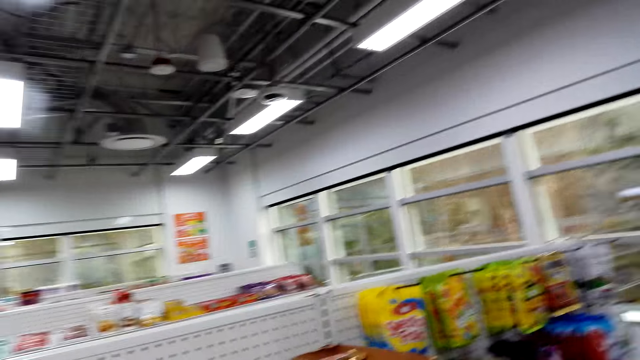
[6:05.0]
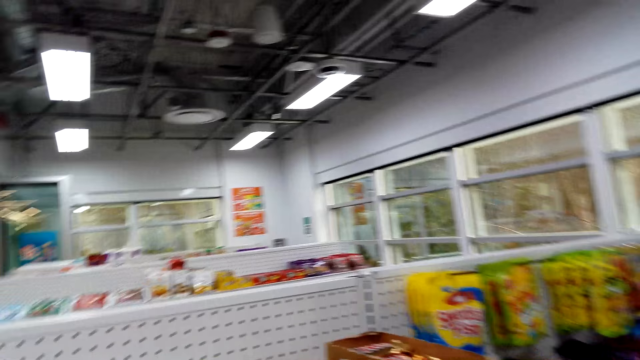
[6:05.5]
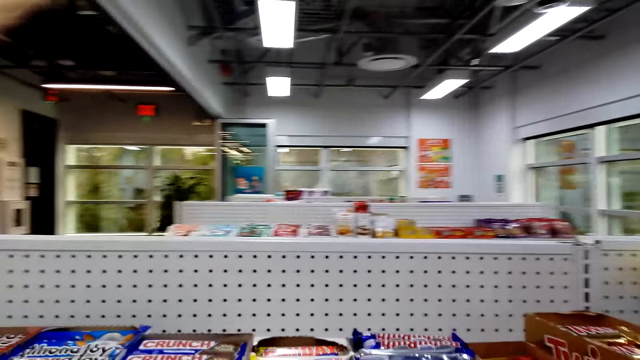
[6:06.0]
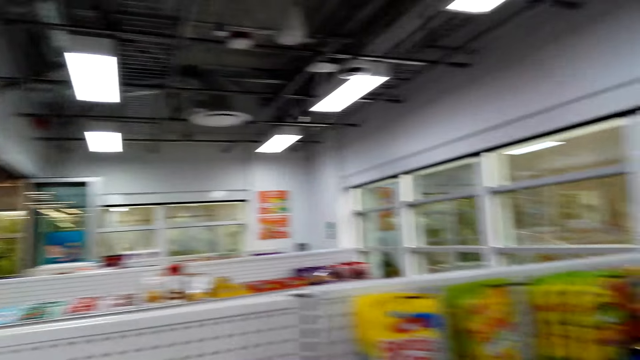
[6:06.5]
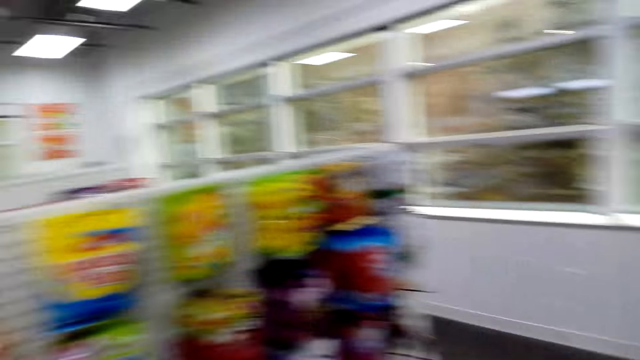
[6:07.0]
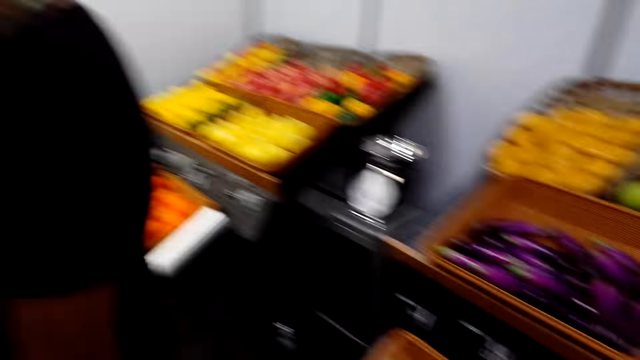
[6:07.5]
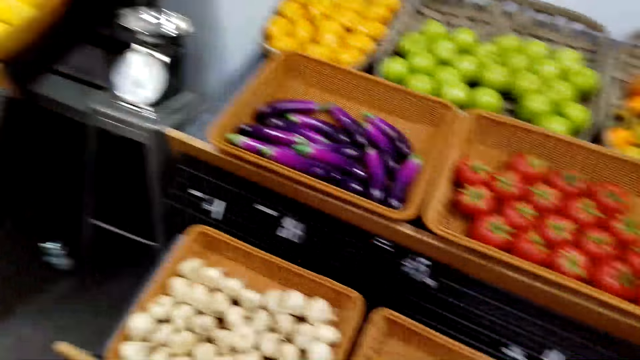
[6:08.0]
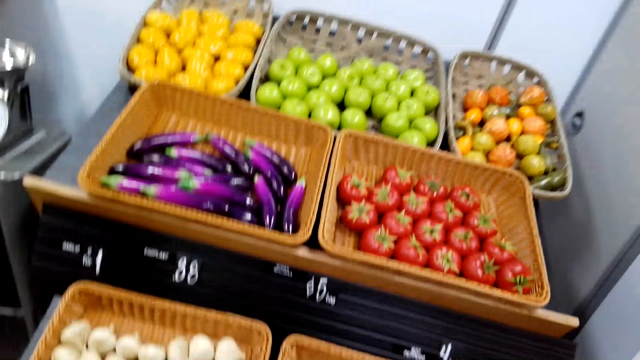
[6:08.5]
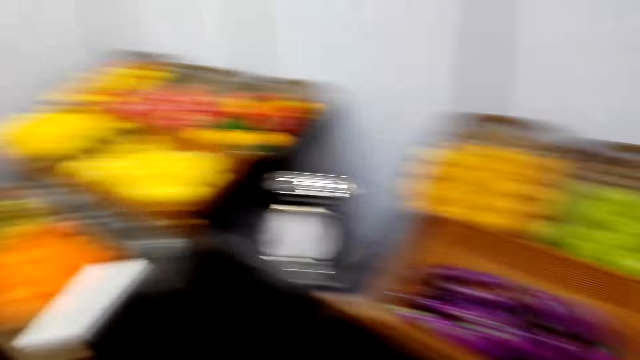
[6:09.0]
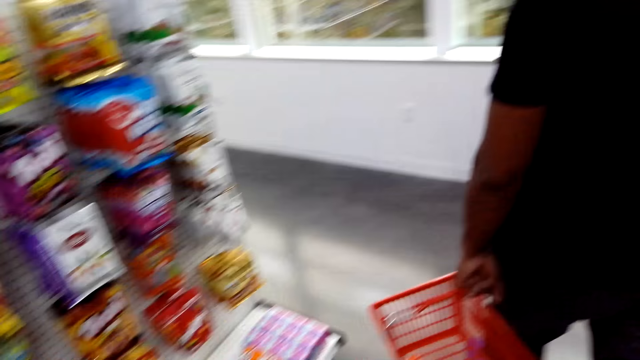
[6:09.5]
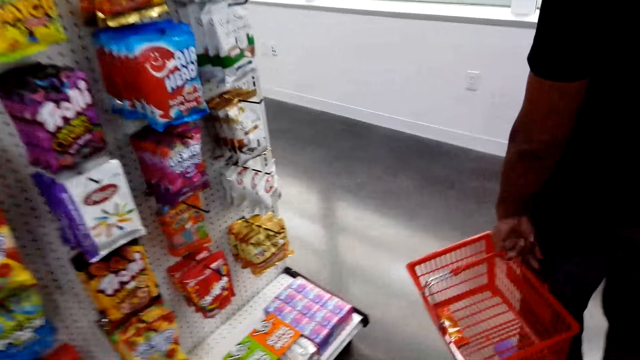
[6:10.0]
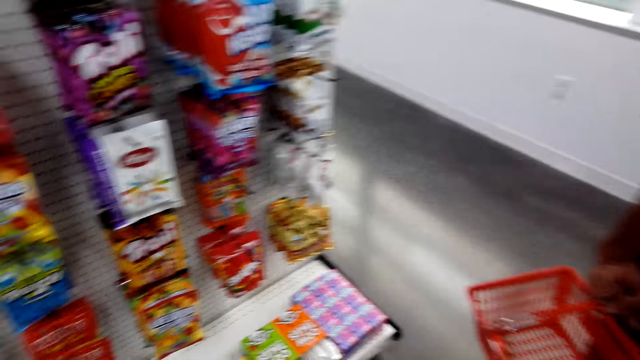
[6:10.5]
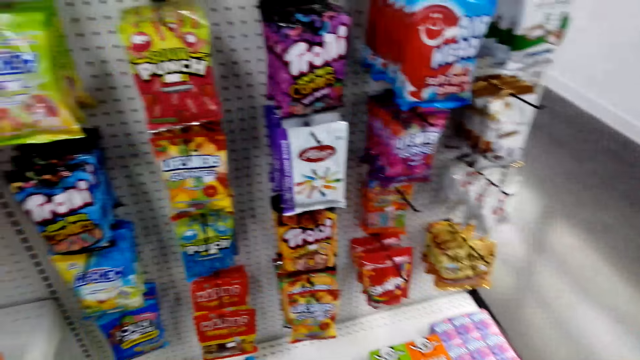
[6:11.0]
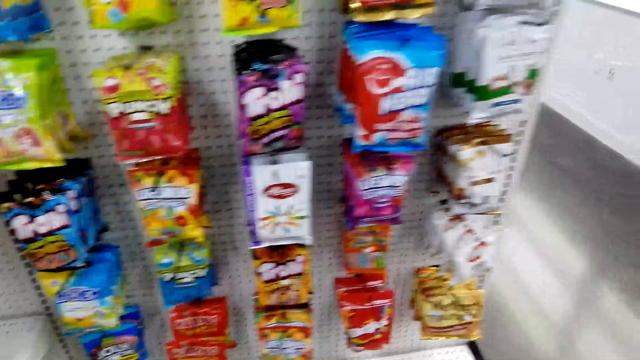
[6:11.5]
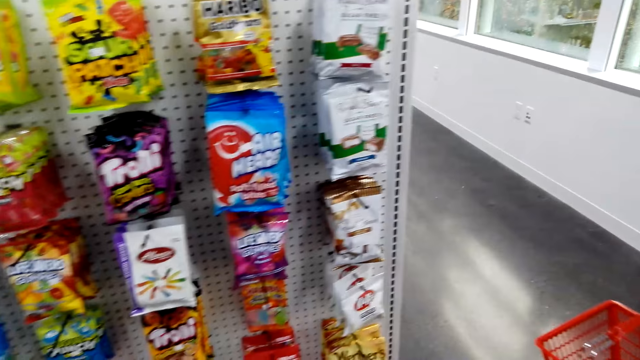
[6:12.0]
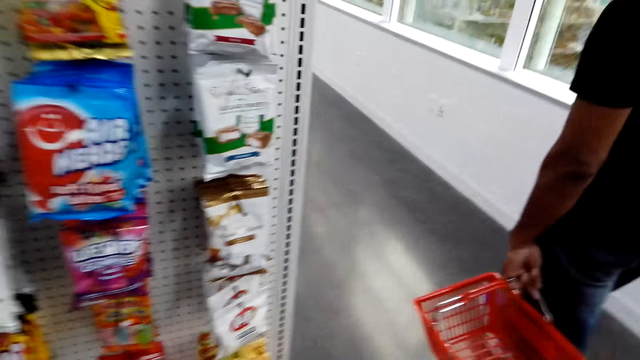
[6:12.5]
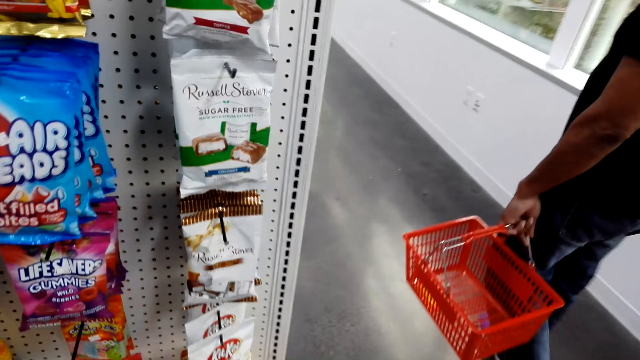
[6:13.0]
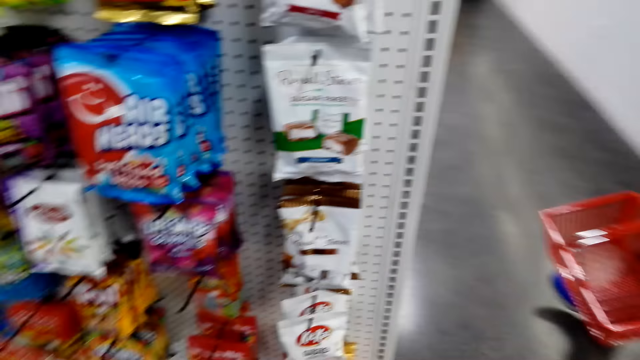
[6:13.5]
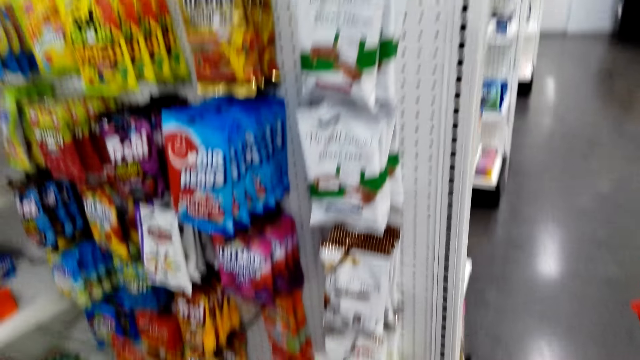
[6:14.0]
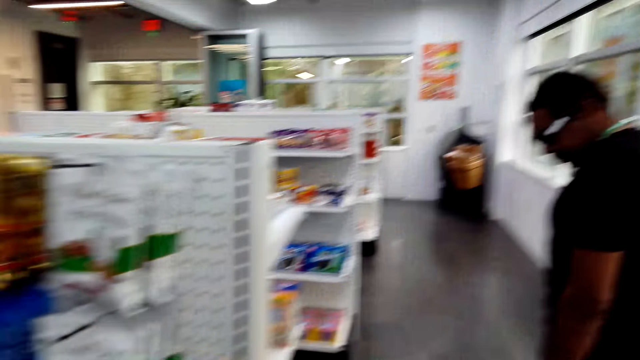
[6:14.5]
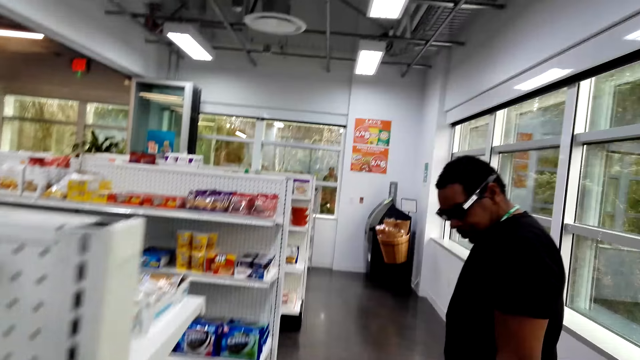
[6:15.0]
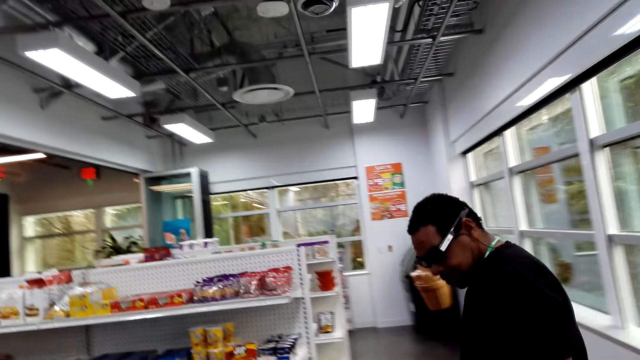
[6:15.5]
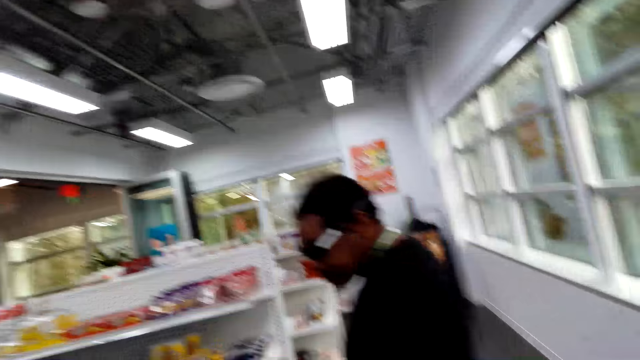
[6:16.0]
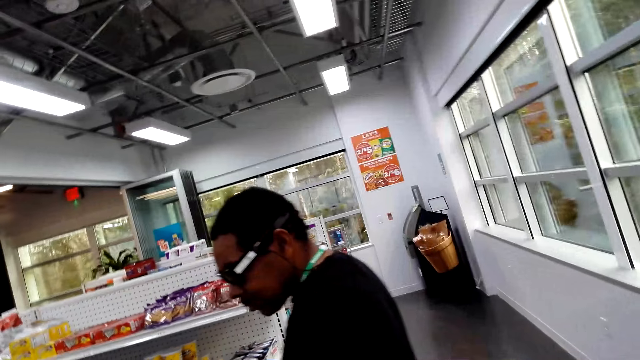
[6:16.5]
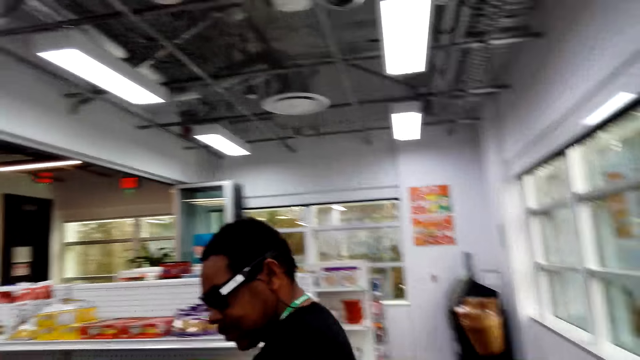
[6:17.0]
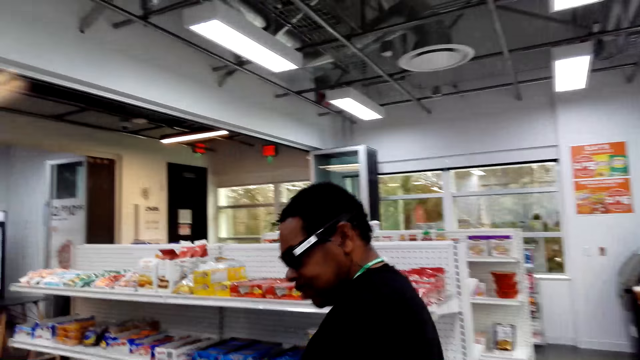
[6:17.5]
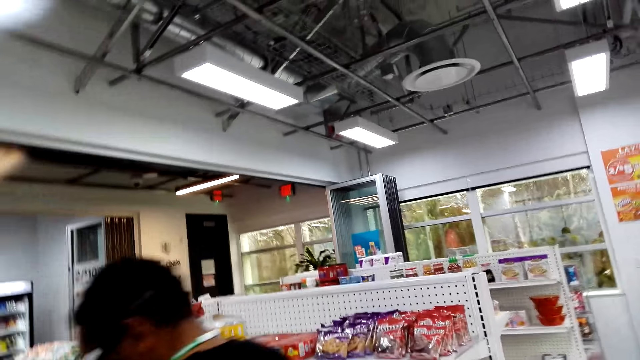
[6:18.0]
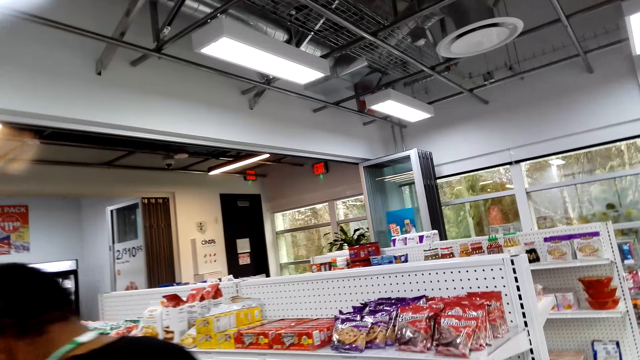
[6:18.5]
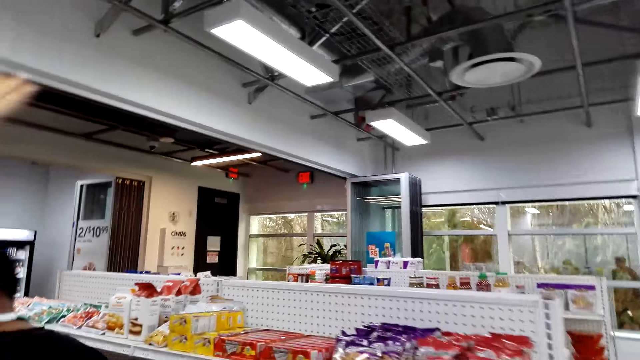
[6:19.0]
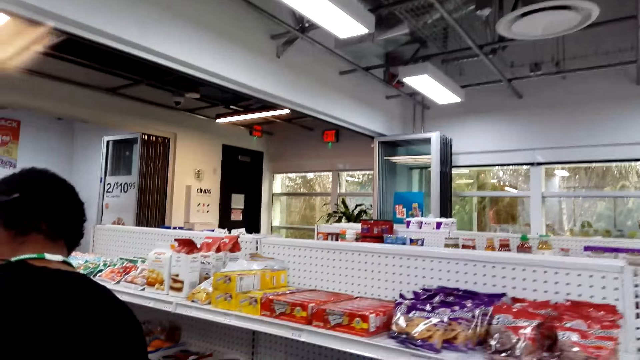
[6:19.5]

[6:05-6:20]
The camera wearer walks around the room. A man walks around the room.

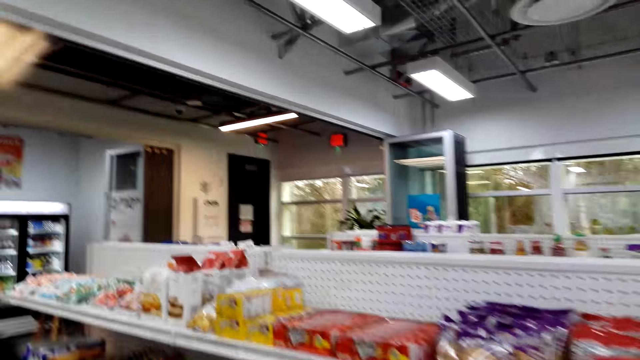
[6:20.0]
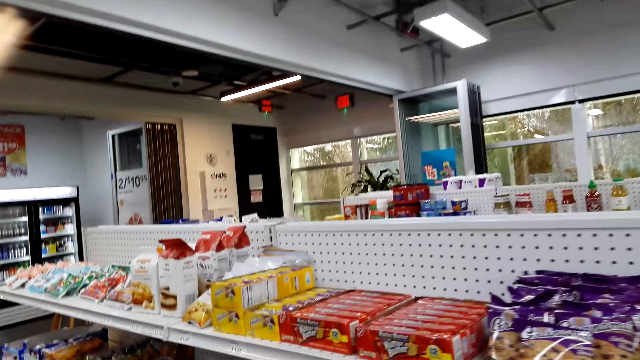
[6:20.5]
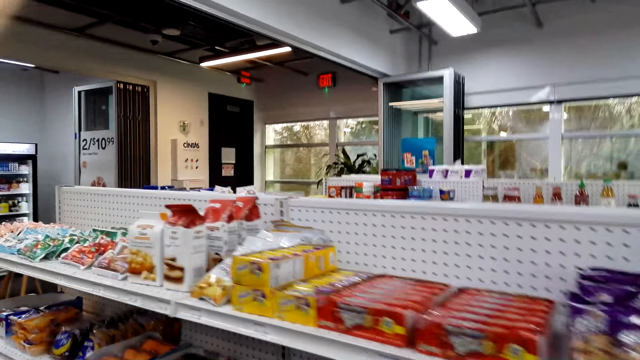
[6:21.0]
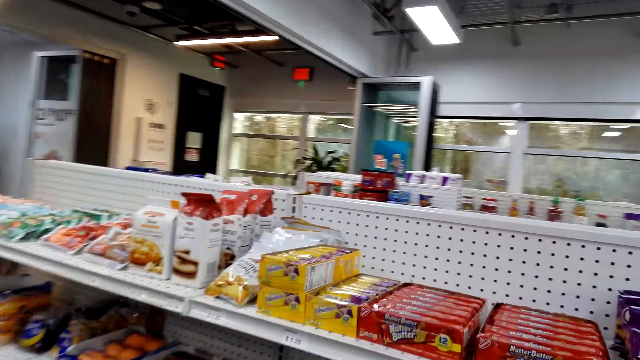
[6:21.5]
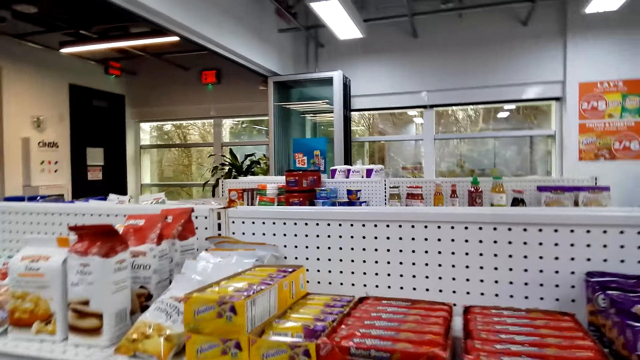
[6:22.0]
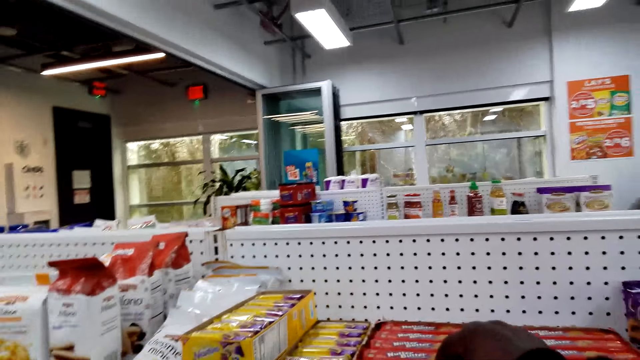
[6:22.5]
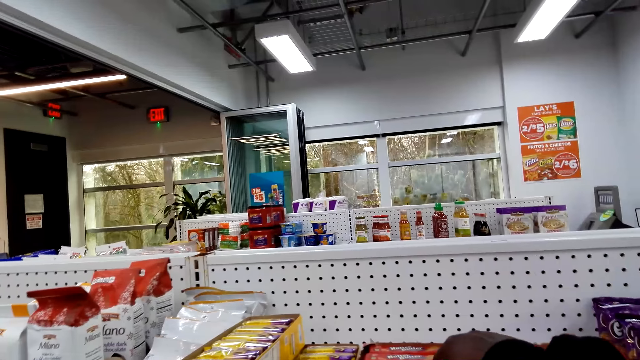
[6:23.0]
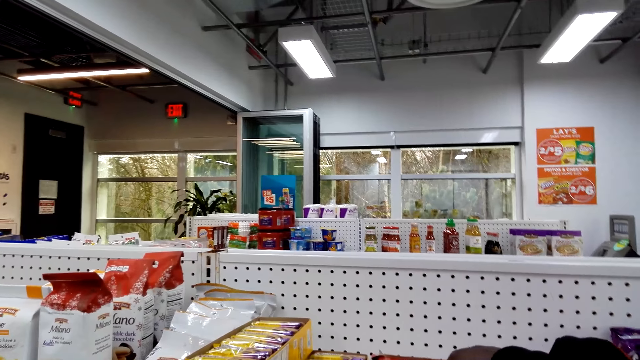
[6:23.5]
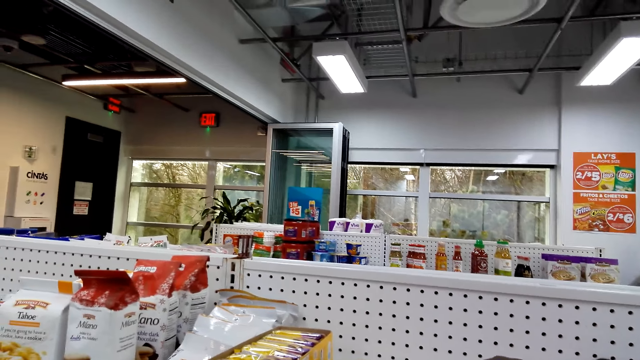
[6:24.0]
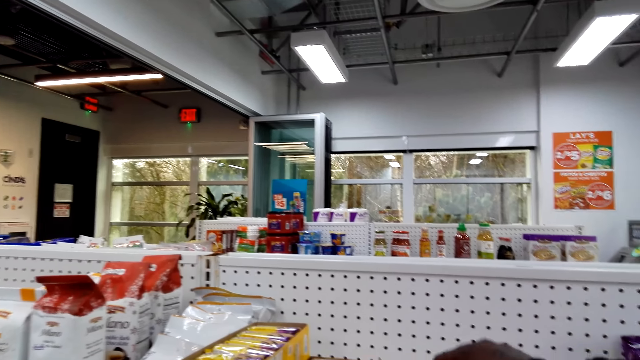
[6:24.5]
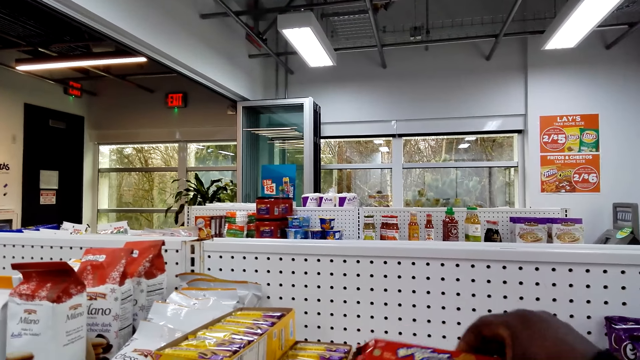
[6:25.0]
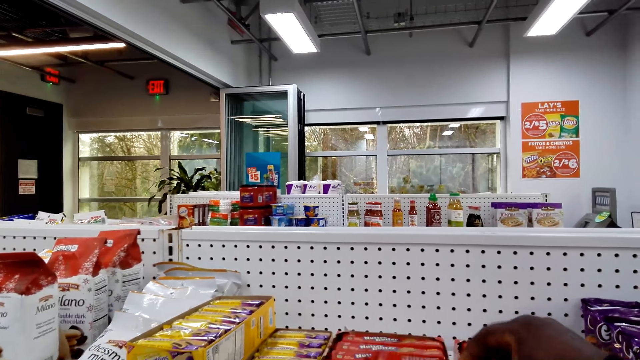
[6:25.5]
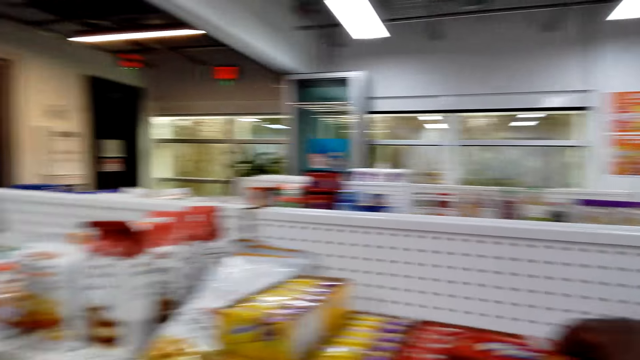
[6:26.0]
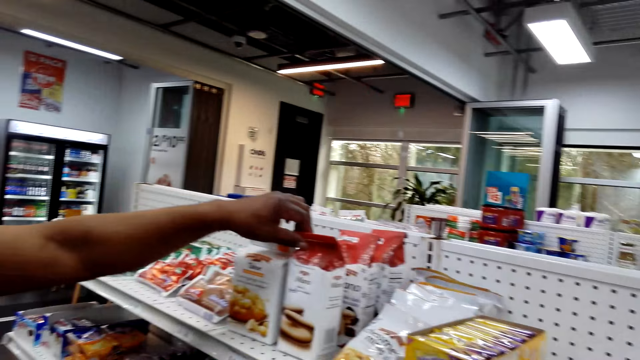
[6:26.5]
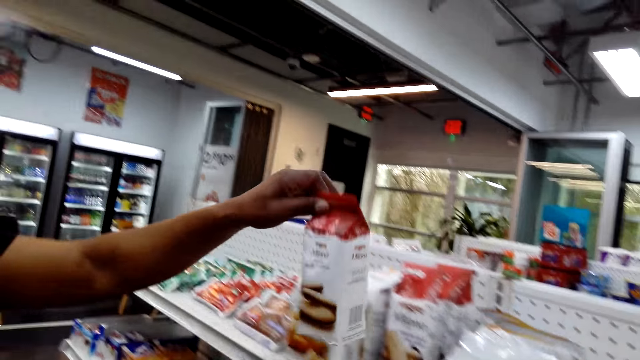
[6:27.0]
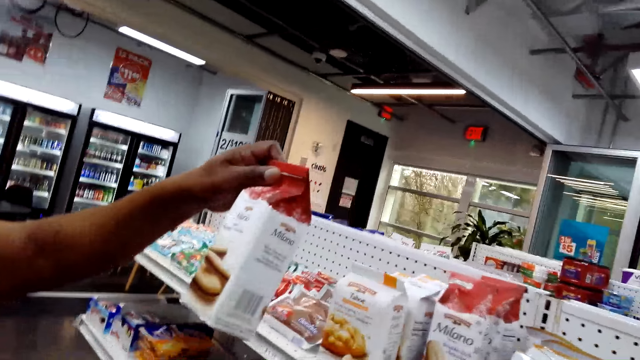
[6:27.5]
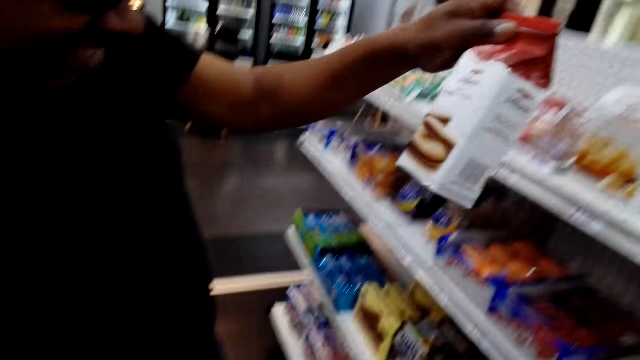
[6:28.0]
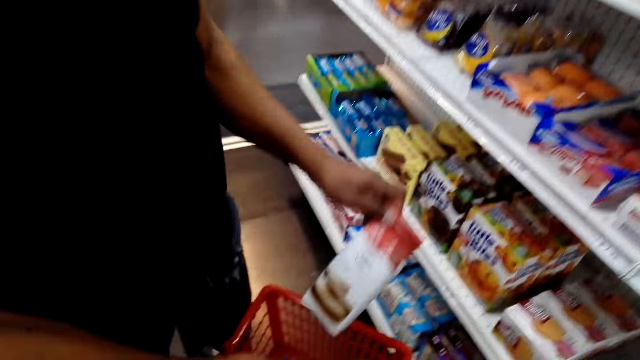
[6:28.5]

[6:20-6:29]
The camera wearer picks up a snack on the shelf. A man picks up the juice on the shelf.
